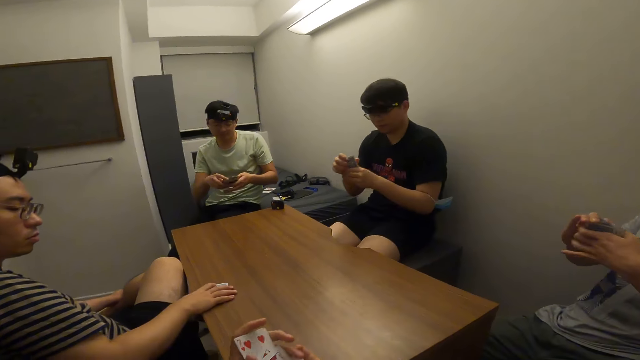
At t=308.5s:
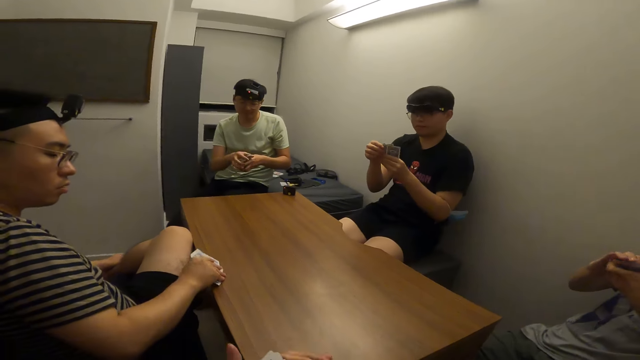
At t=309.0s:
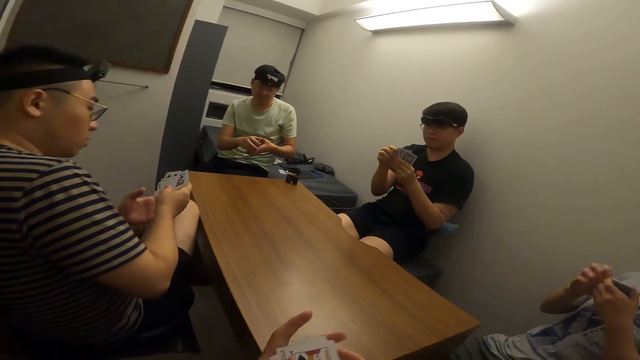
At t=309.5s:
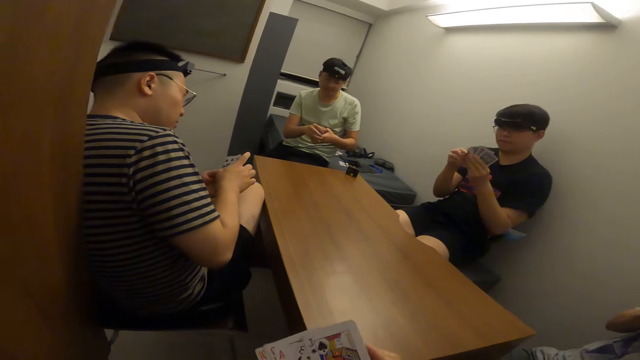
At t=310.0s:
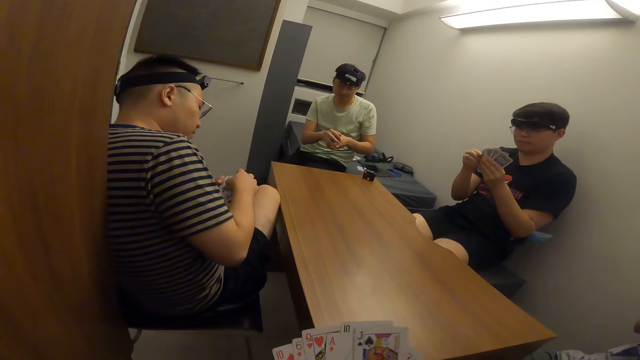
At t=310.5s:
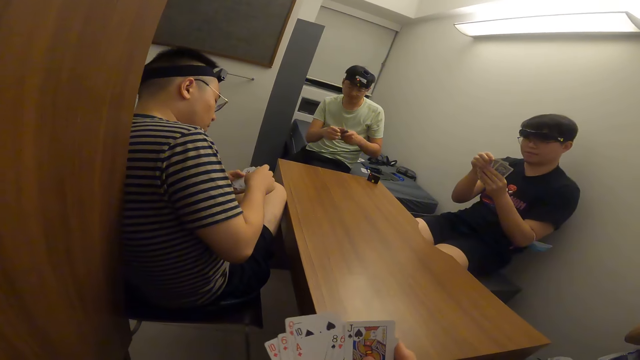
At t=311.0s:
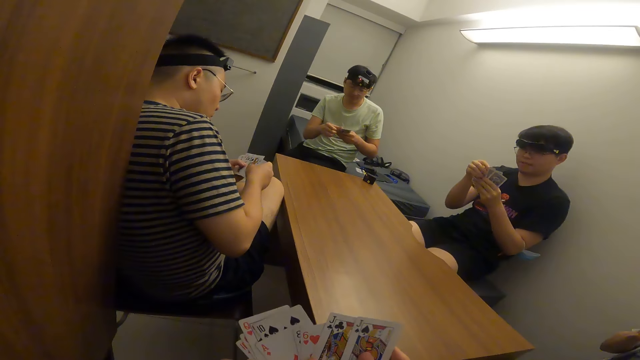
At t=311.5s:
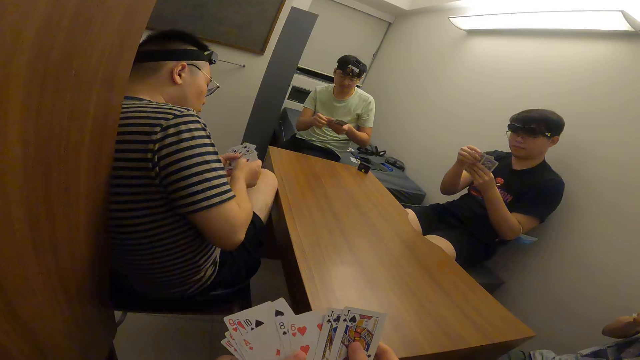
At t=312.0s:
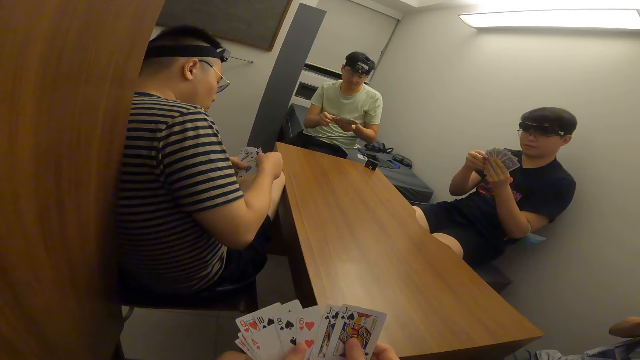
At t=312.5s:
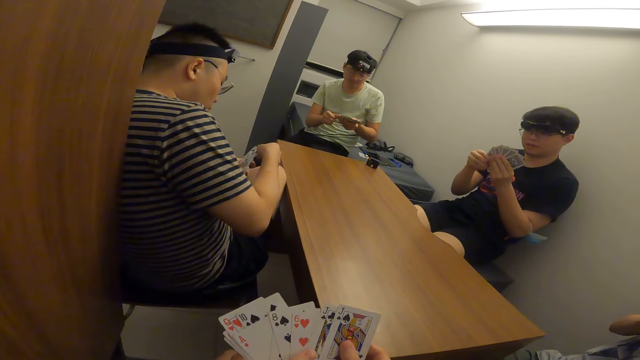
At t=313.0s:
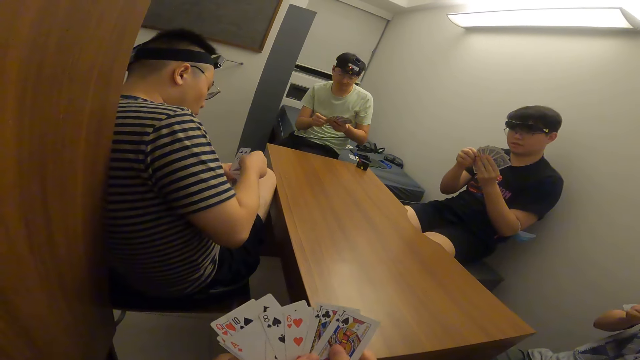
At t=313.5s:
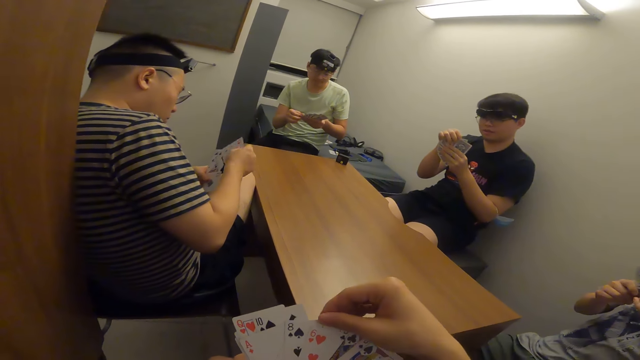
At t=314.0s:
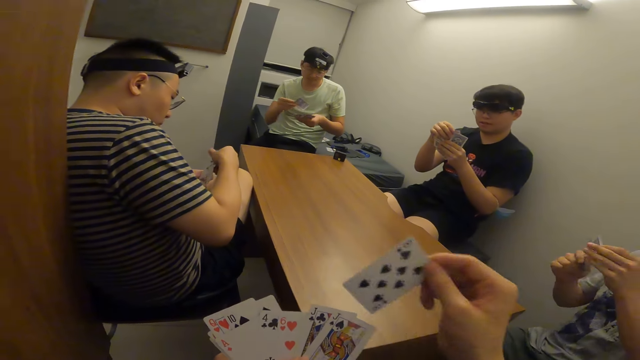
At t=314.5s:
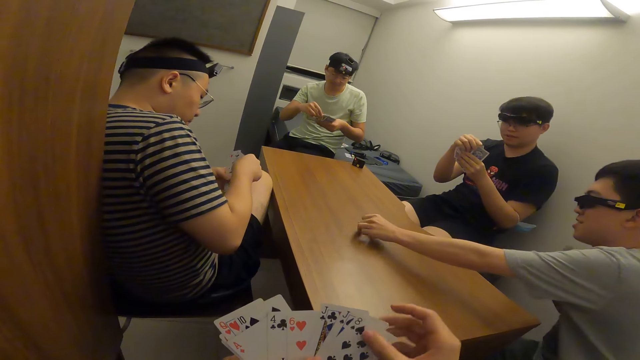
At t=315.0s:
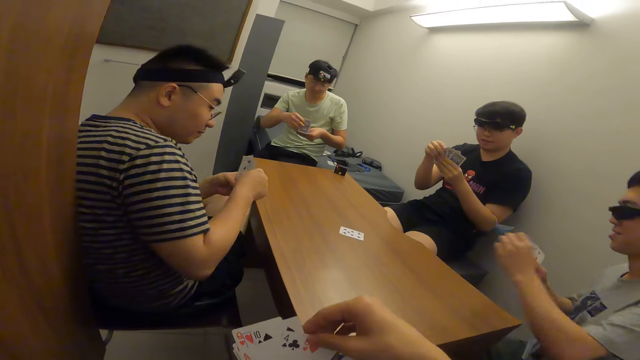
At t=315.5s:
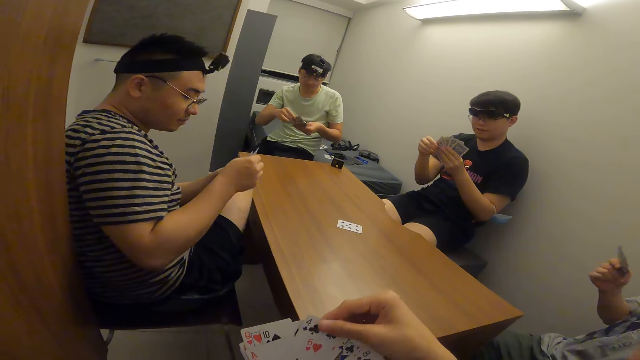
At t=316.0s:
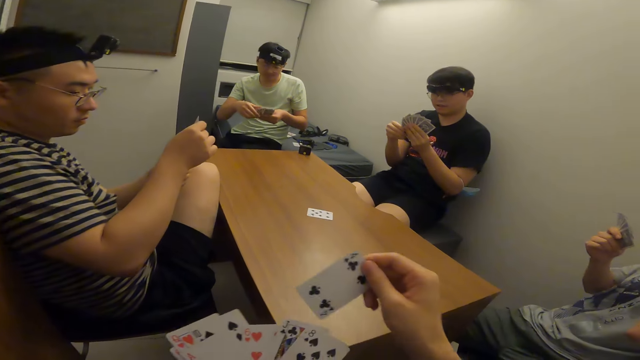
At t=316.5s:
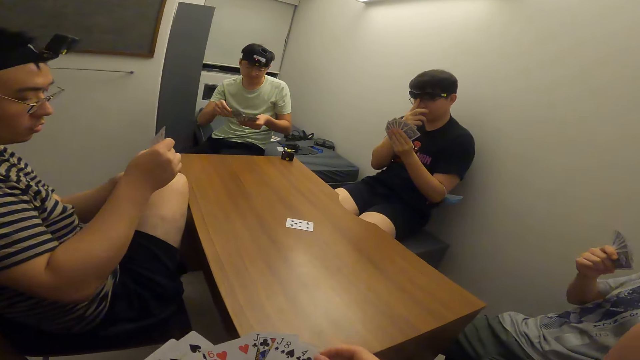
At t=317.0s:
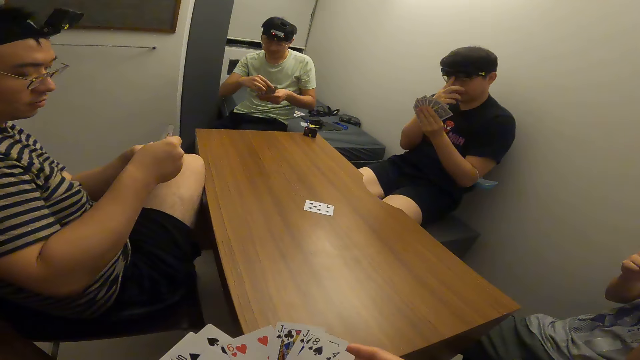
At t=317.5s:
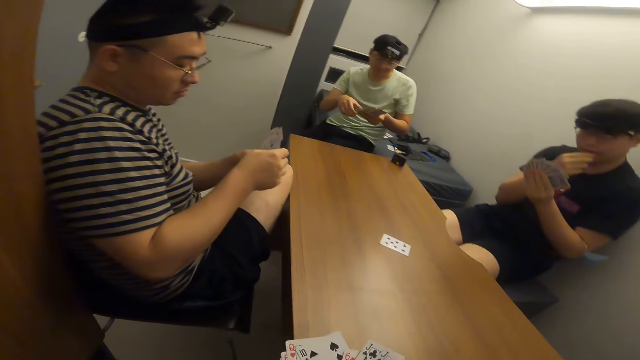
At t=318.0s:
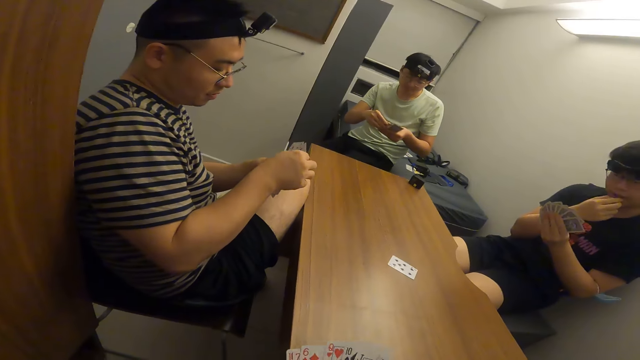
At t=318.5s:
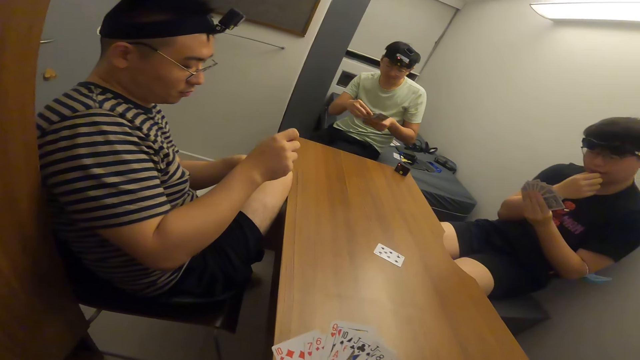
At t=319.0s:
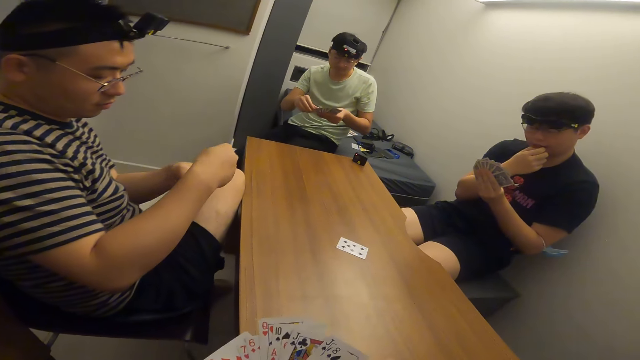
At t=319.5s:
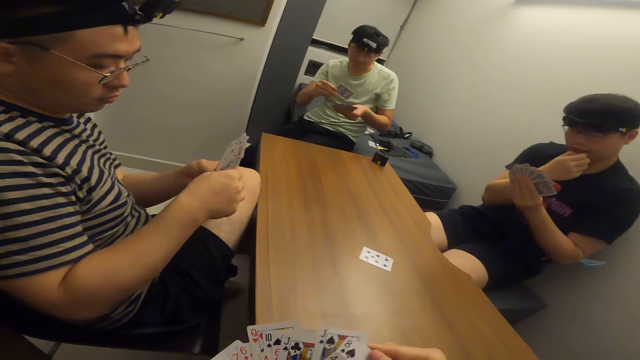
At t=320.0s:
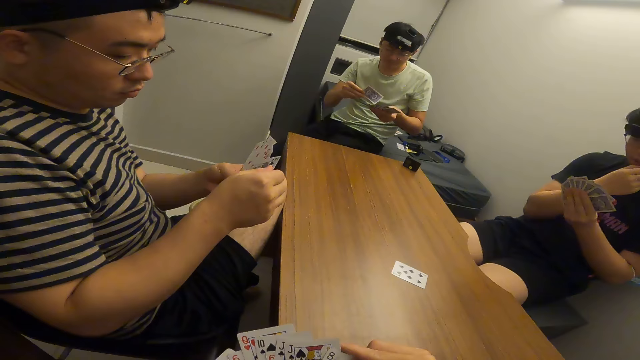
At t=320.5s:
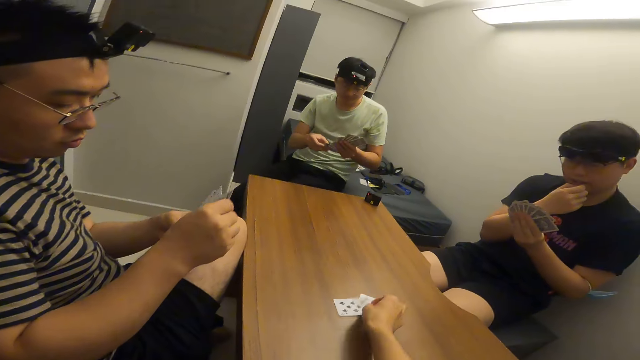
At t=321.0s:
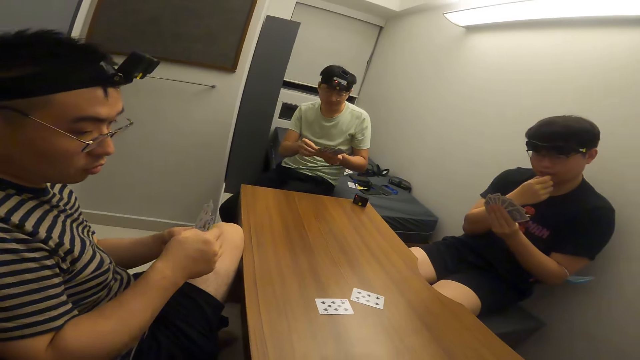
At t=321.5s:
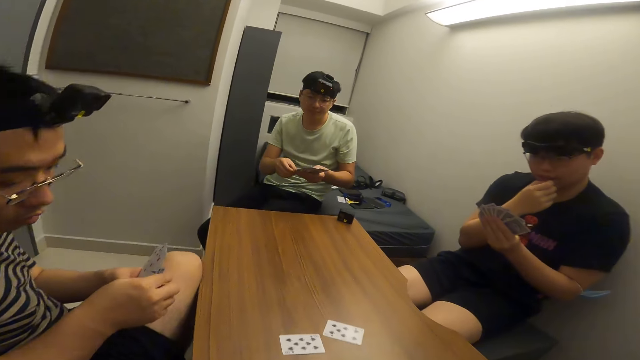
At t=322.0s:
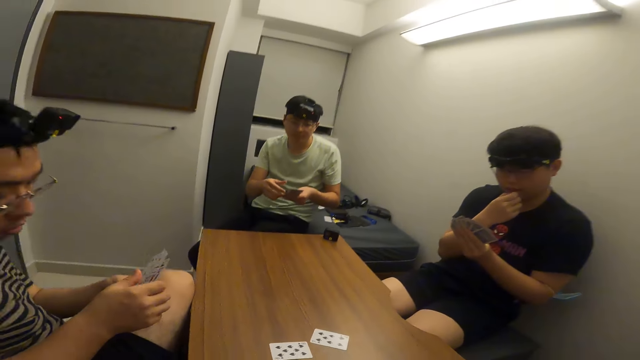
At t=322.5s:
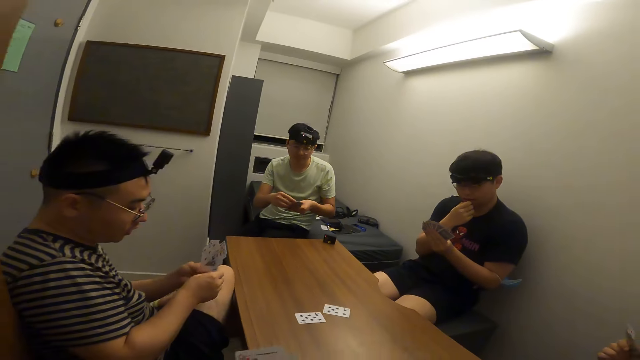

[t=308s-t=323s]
A person picks the cards. The person shuffles his cards. The camera wearer shuffles his cards. Another person shuffles his cards. A third person shuffles his cards. Another man places a card on the table with his right hand. The camera wearer shuffles his cards. He places a card on the table with his right hand.

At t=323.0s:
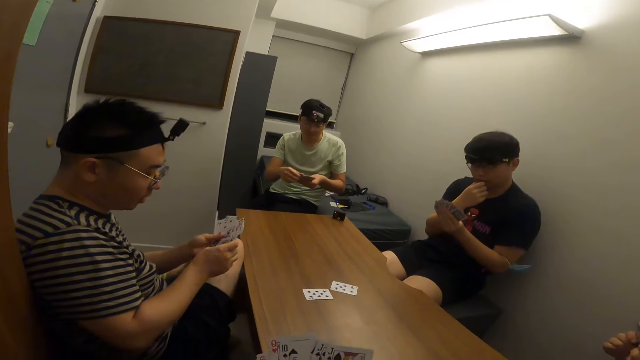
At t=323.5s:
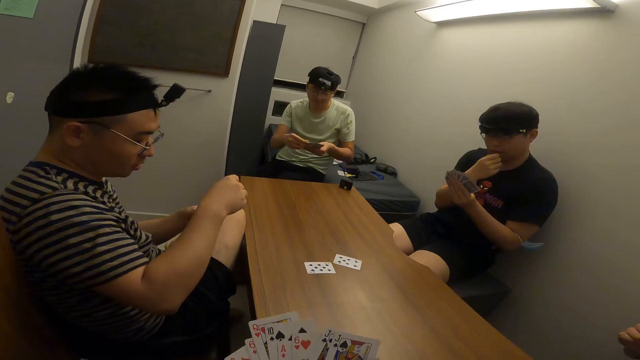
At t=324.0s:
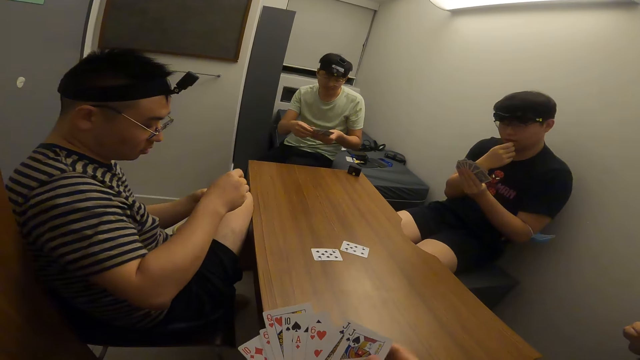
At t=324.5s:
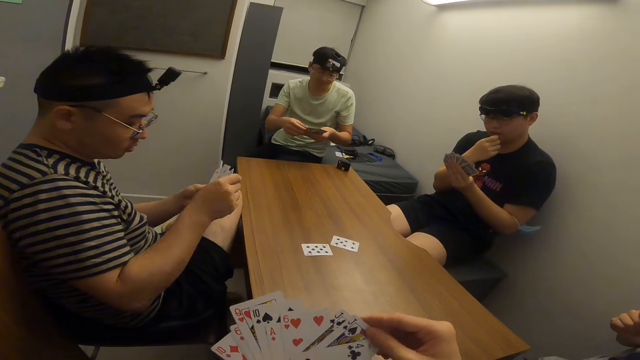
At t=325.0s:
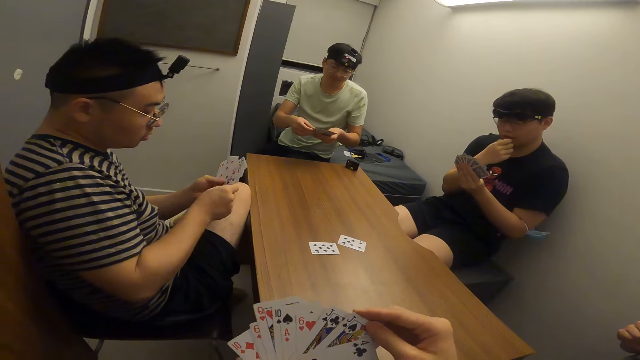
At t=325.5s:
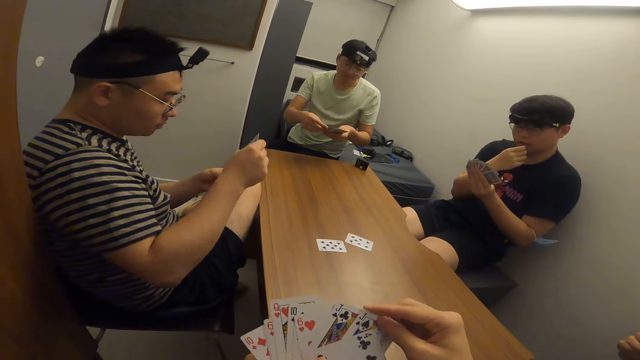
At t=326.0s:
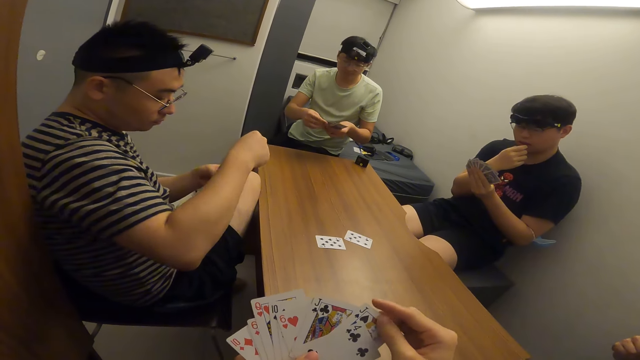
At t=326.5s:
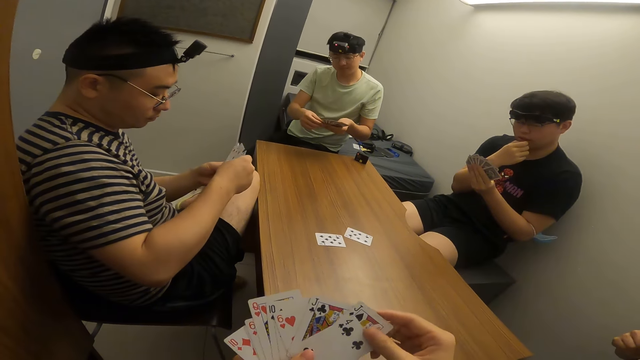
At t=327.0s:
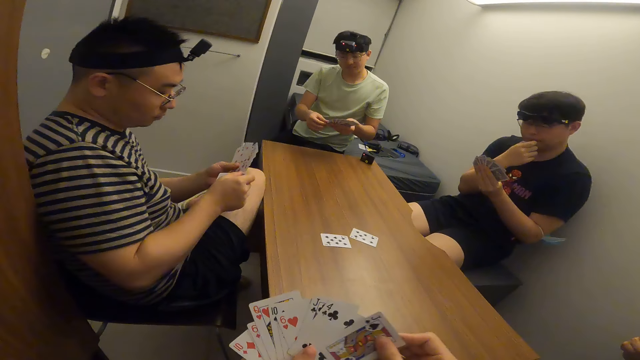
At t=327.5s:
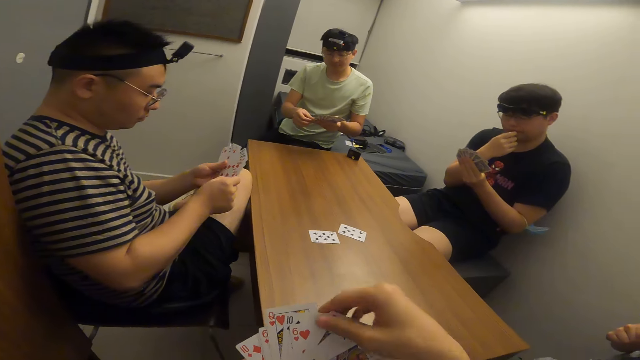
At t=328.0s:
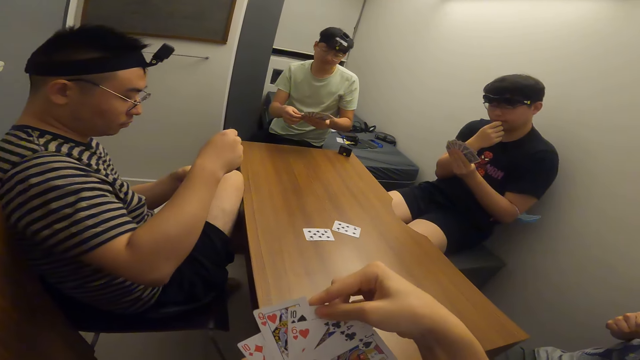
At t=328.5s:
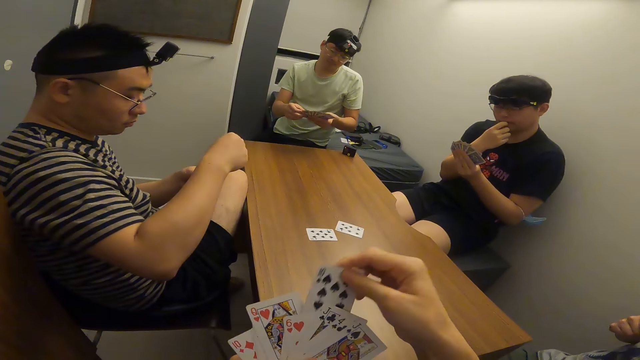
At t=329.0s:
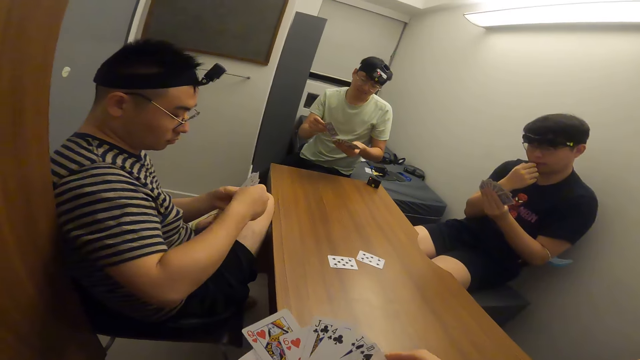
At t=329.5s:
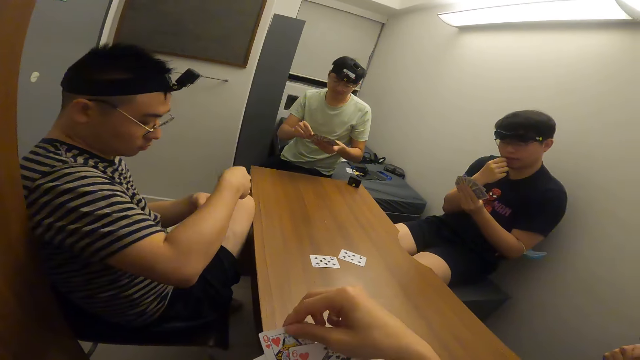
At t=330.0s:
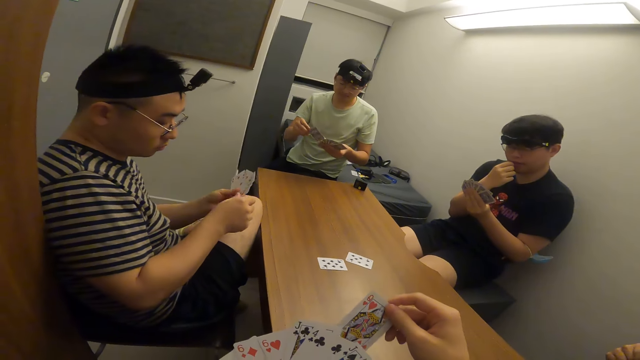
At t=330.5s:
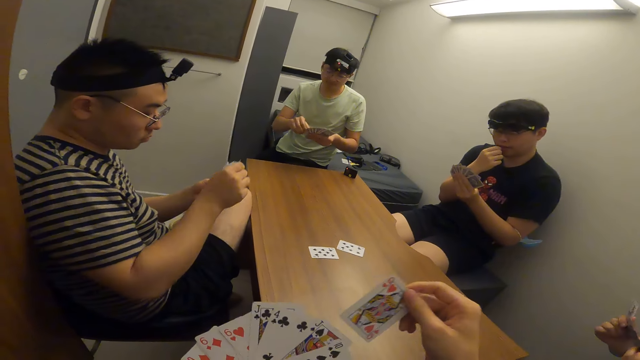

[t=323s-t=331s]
A person shuffles his cards. The camera wearer arranges the cards on his hands.
